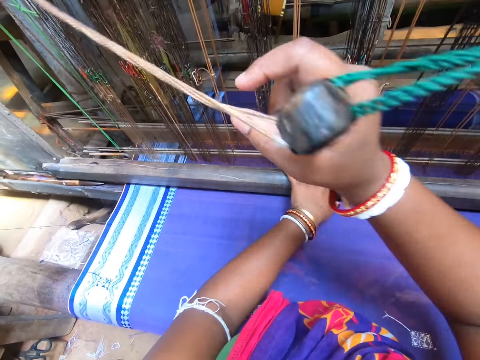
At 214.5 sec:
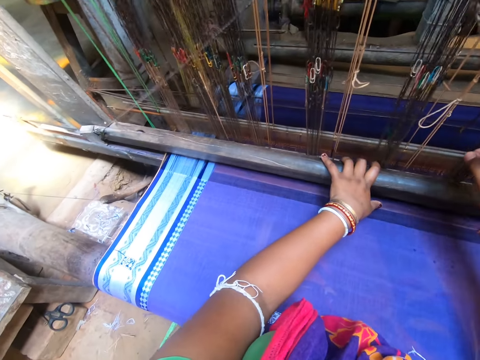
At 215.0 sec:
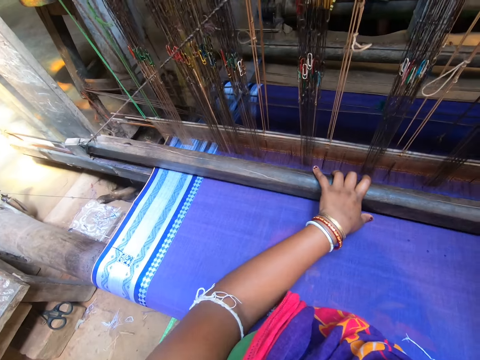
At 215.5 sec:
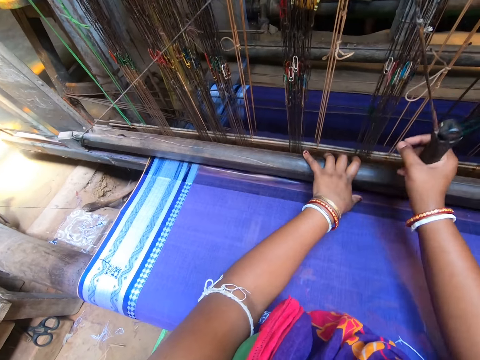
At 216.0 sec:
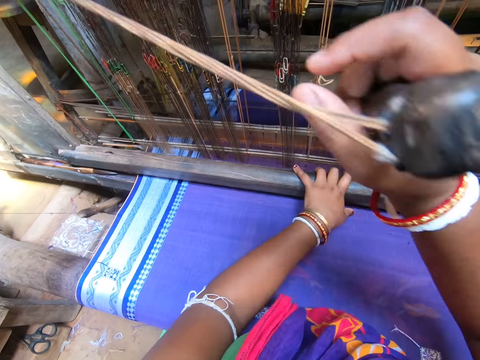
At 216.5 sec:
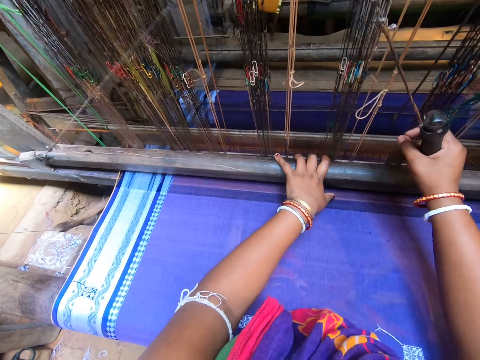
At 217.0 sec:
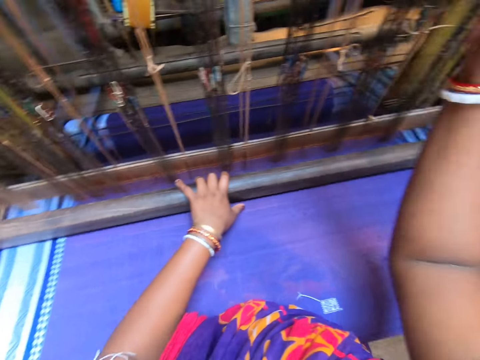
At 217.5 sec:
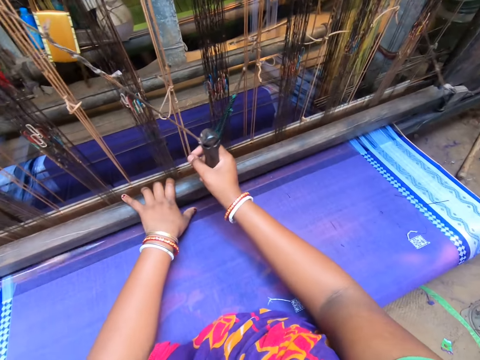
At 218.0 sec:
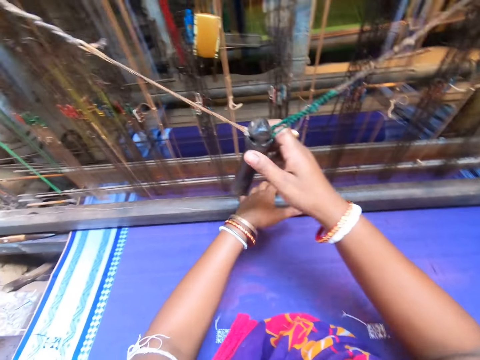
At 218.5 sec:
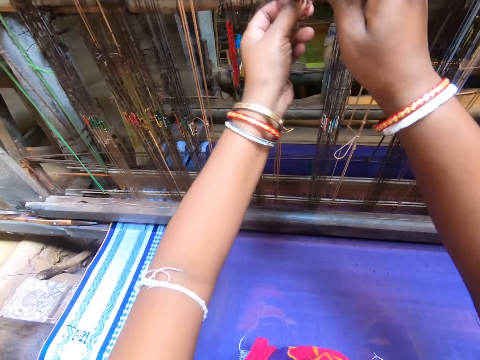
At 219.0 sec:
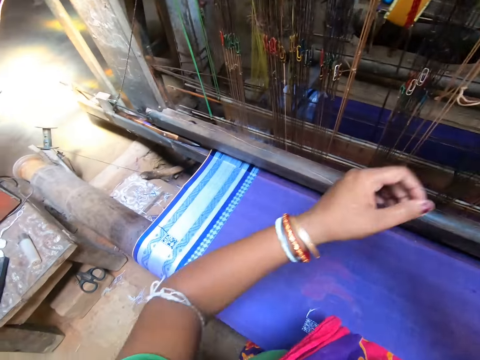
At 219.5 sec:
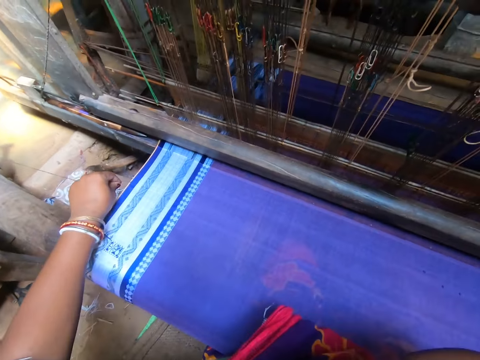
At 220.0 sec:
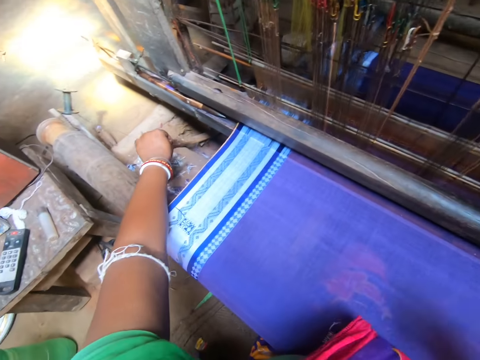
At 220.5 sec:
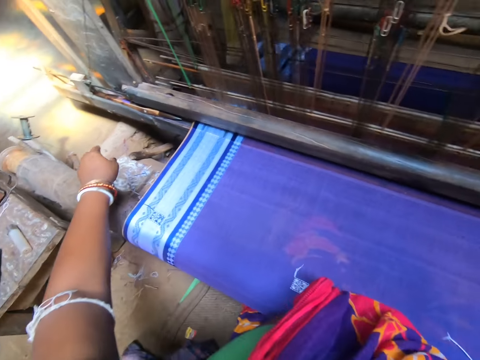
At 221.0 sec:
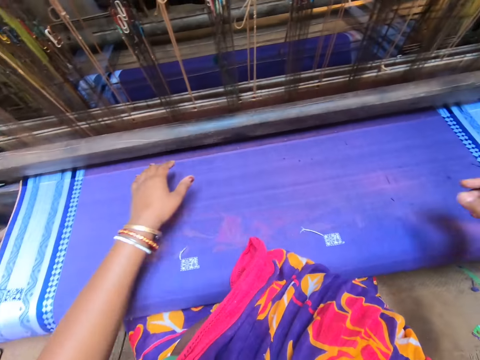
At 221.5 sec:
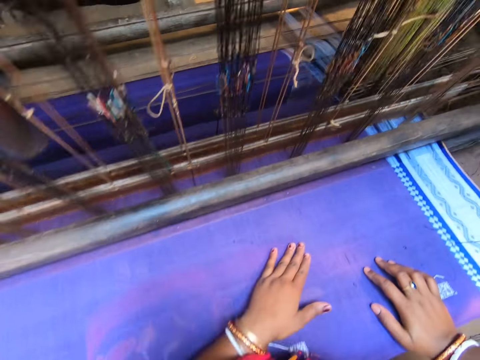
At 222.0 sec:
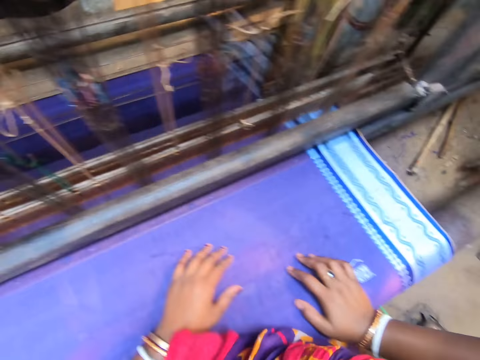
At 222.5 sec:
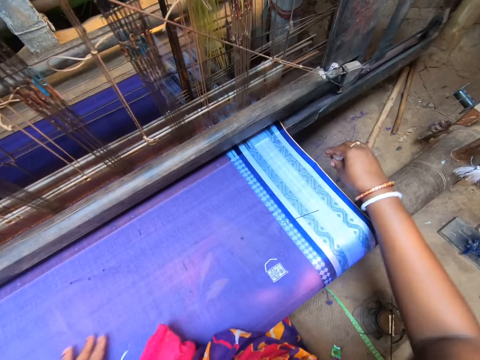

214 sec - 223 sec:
The camera wearer adjusts a thread on a piece of cloth. She hangs the loom gear on the loom machine with both hands. She raises her right hand towards her face. She adjusts the piece of cloth on a piece of wood. She removes a hook from the cloth on the loom machine with her left hand. She places both hands on the cloth on the loom machine.

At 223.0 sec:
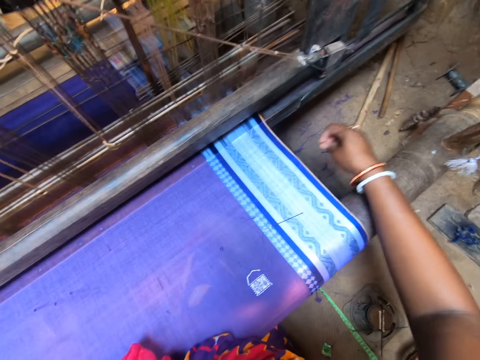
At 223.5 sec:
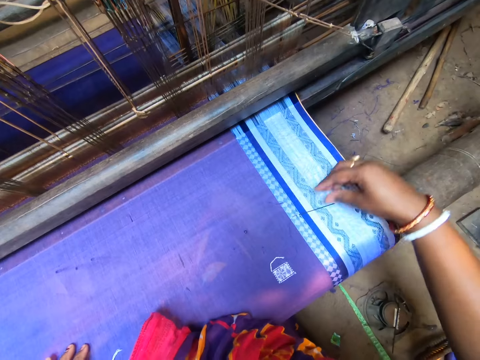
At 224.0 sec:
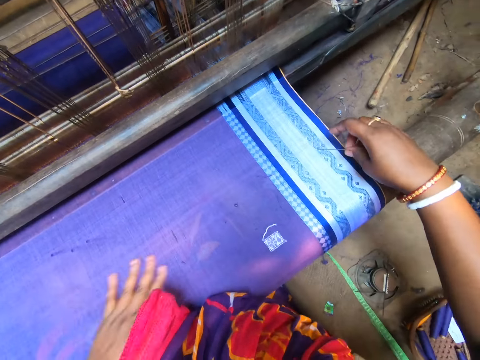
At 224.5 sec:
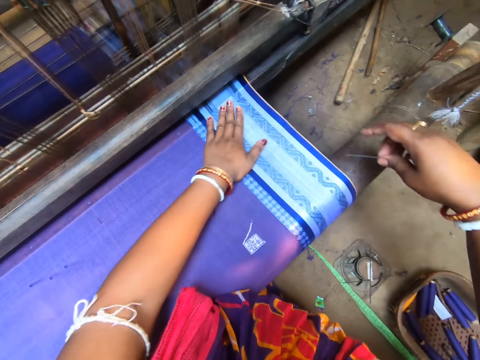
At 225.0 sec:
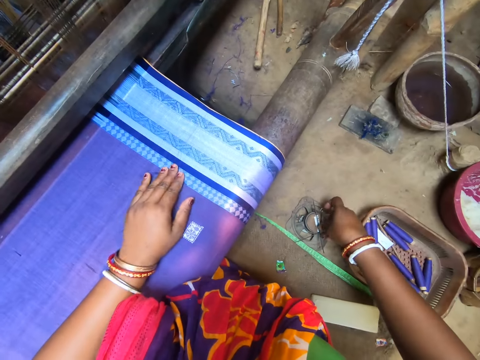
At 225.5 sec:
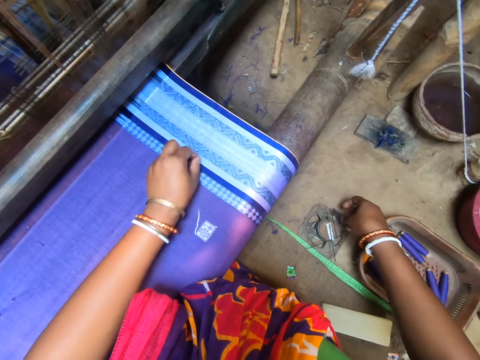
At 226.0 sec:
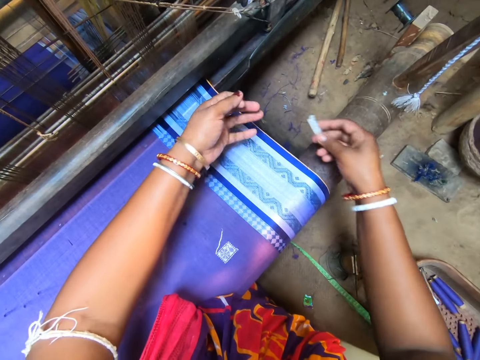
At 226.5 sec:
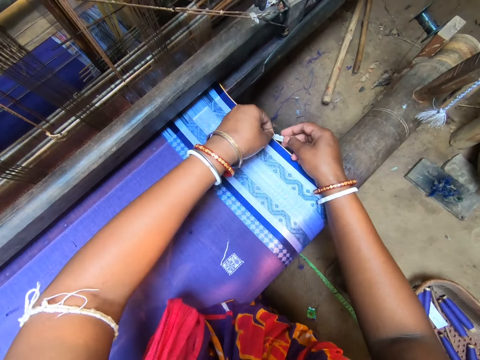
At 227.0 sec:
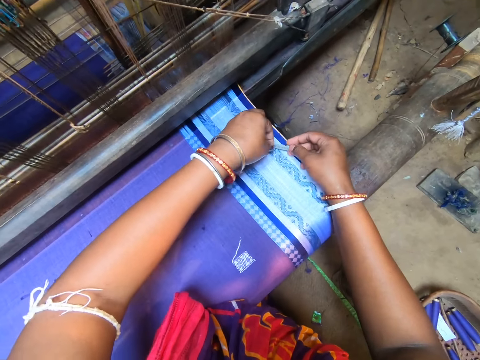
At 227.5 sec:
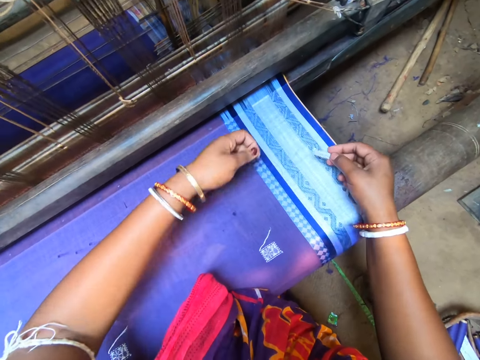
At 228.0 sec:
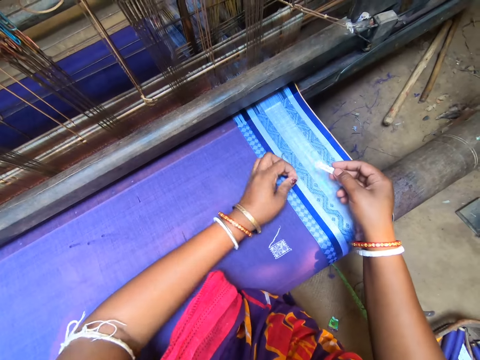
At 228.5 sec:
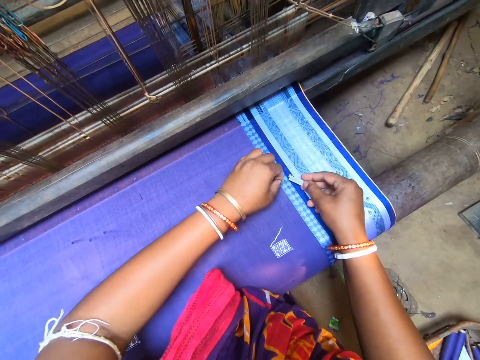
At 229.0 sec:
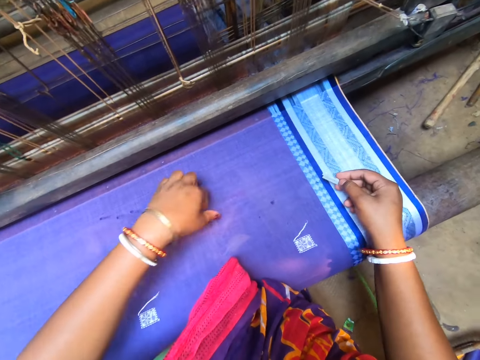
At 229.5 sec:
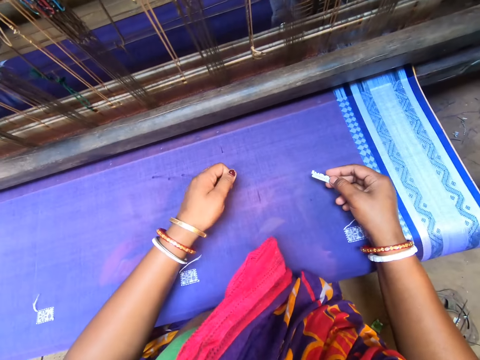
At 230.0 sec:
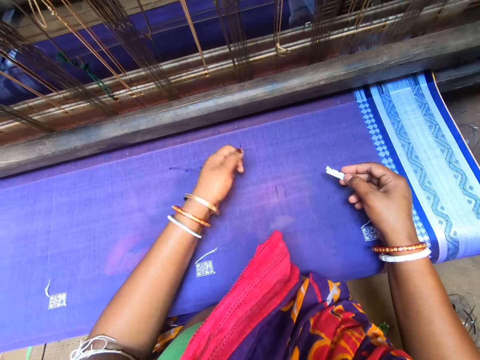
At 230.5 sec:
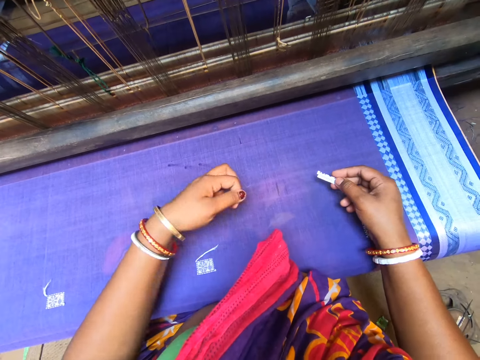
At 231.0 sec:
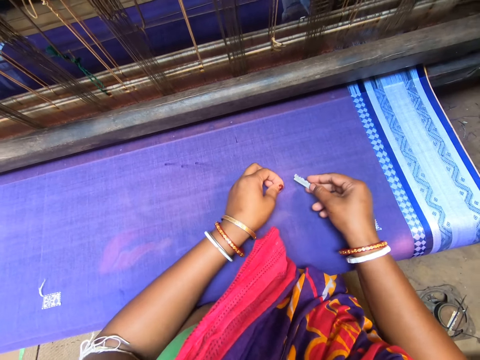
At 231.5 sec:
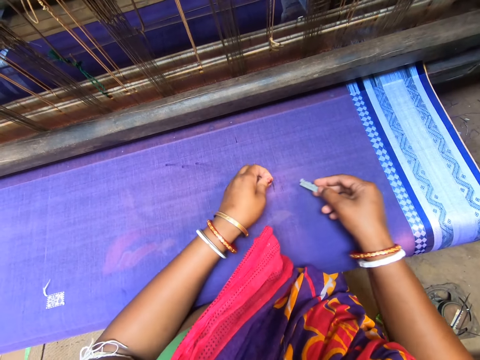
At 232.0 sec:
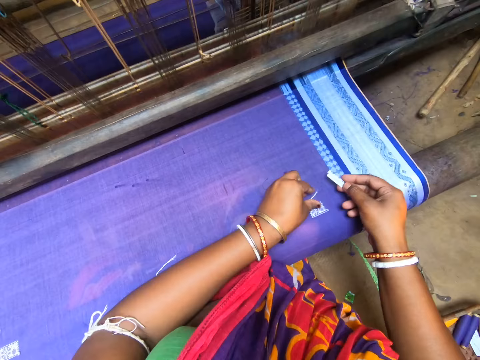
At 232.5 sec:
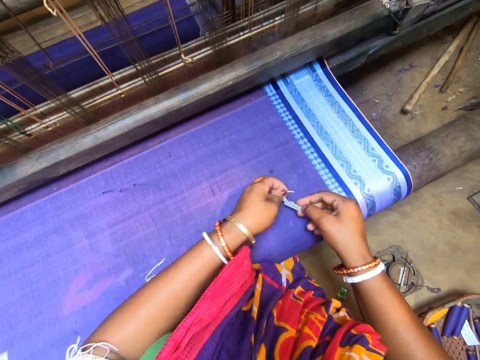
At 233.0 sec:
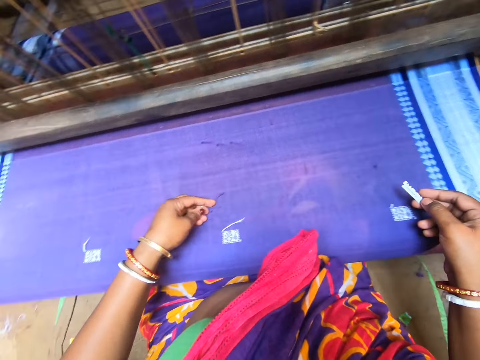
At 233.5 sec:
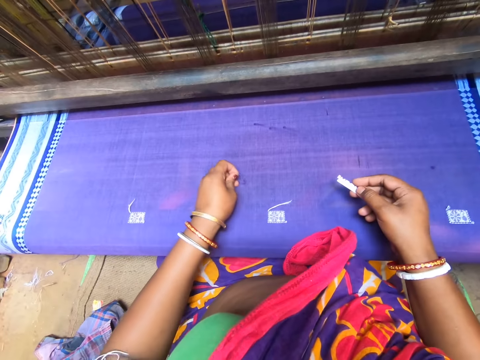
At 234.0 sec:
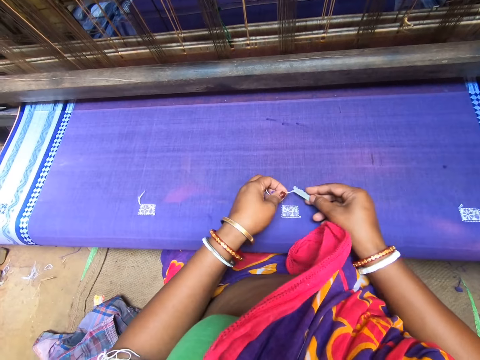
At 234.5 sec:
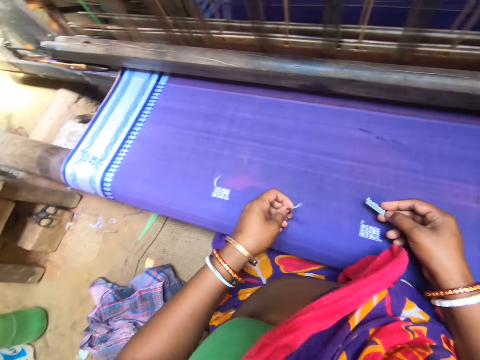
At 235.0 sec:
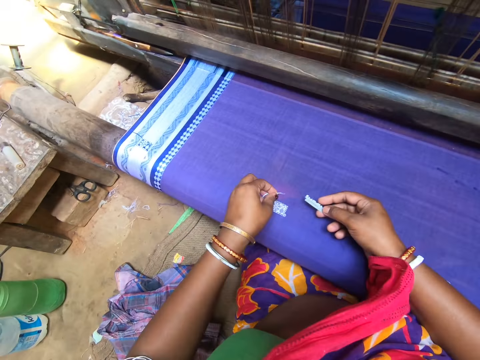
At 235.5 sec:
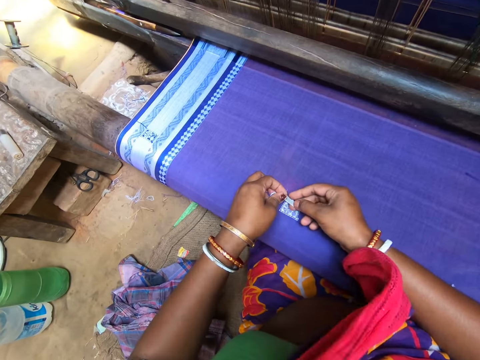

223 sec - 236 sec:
The camera wearer adjusts a thread on a piece of cloth. She removes a hook from the cloth on the loom machine with her right hand. She picks up a needle from the cloth on the loom machine with her right hand. She picks up a blade on a speaker magnet with her right hand. She holds the thread on the cloth with her left hand. She cuts the thread on the cloth with the blade in her right hand. She holds the thread on the cloth with her left hand. She pulls out the thread from the piece of cloth. She cuts the thread on the cloth with the blade in her right hand. She holds the thread on the cloth with her left hand. She cuts the thread on the cloth with the blade in her right hand. She holds the thread on the cloth with her left hand. She cuts the thread on the cloth with the blade in her right hand.

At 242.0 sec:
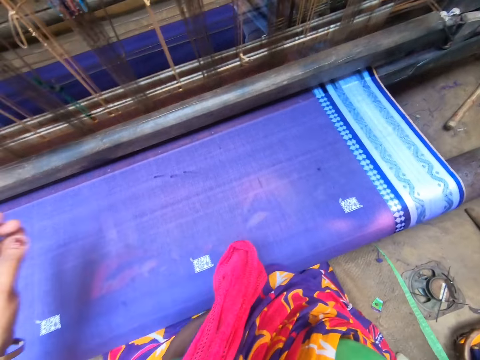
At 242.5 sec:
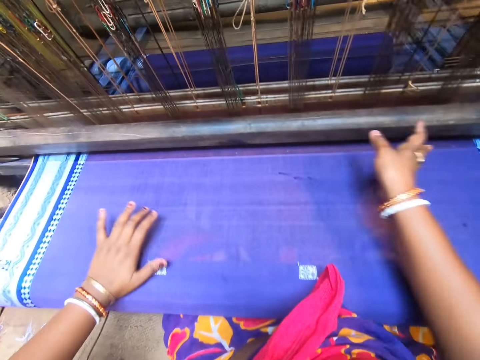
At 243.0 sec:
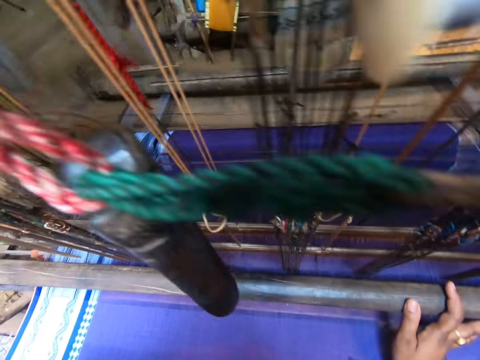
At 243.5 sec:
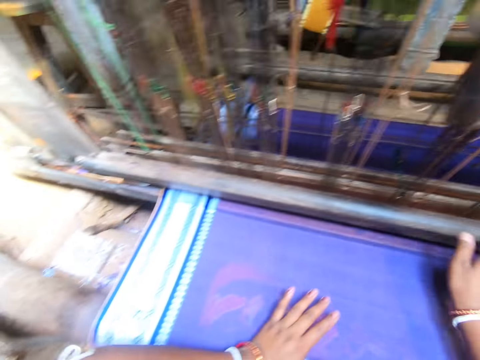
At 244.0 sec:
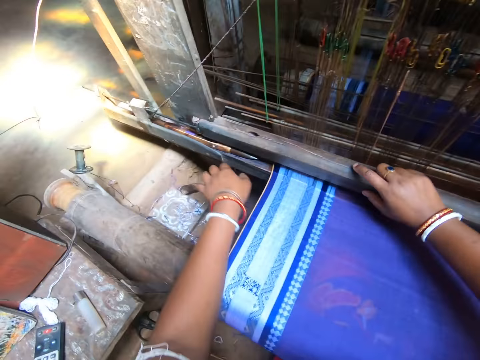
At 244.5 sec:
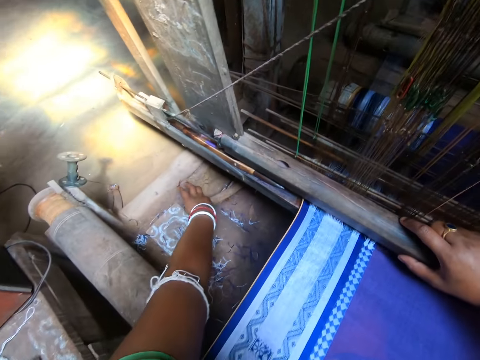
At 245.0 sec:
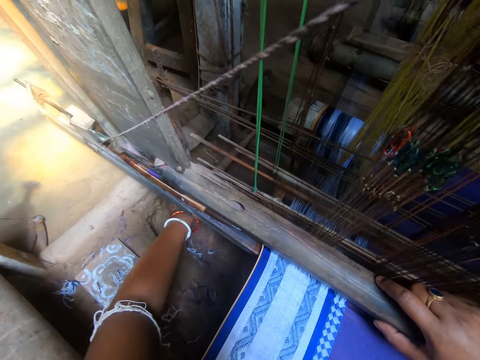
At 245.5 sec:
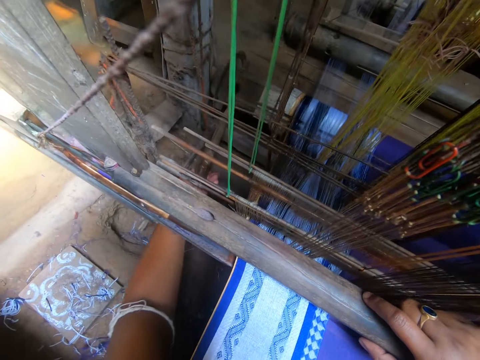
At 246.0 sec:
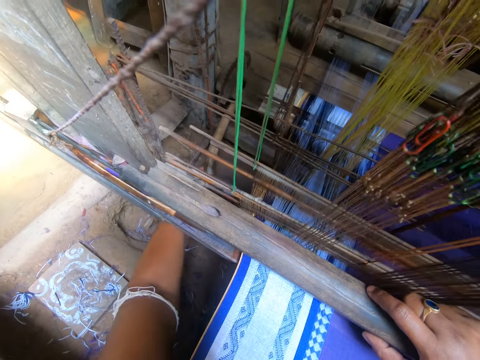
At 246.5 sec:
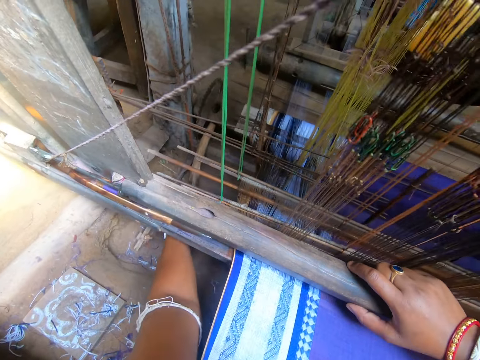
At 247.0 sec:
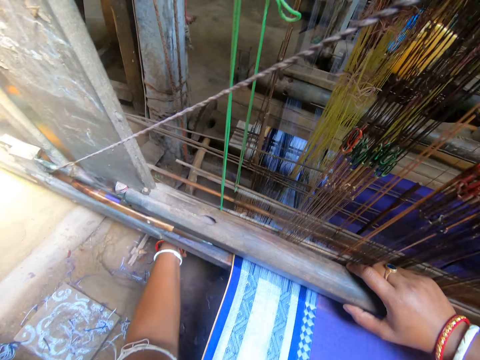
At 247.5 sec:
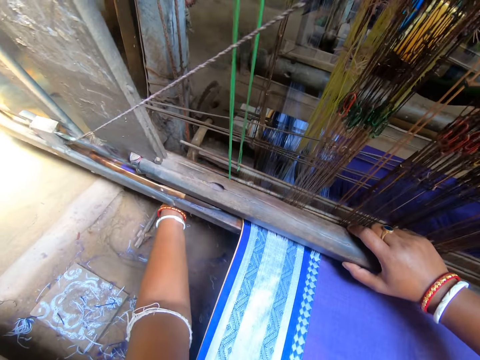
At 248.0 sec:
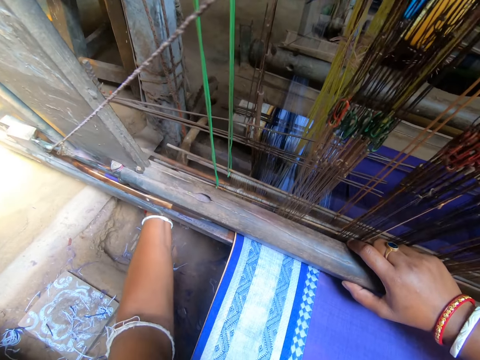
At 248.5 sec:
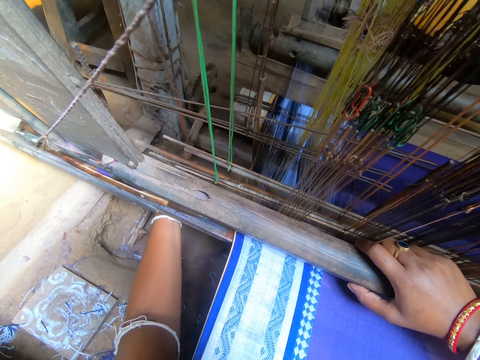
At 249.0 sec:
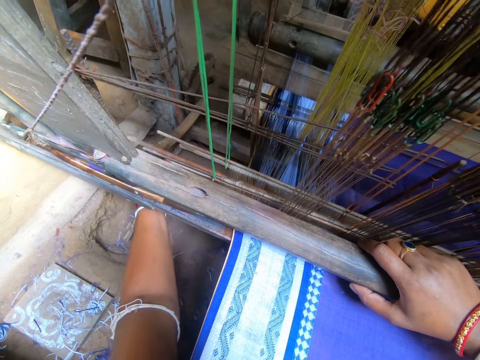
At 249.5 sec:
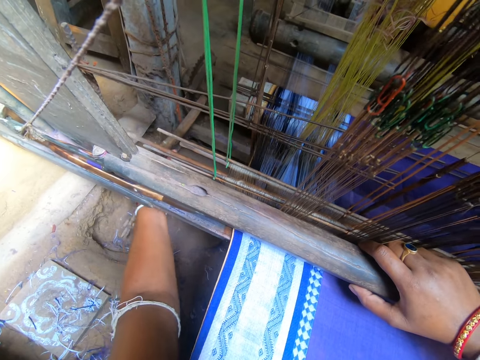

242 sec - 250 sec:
The camera wearer touches the loom machine with her right hand. She adjusts a piece of cloth on a machine. She picks up a stick under the loom machine with her right hand. She adjusts the loom machine with the stick in her left hand.
